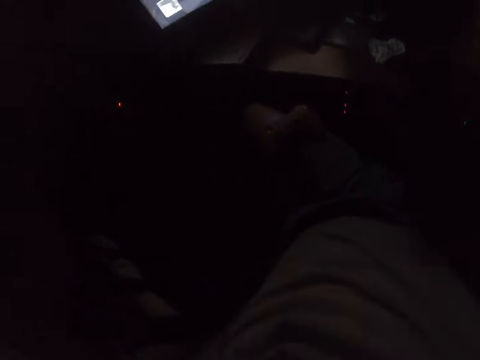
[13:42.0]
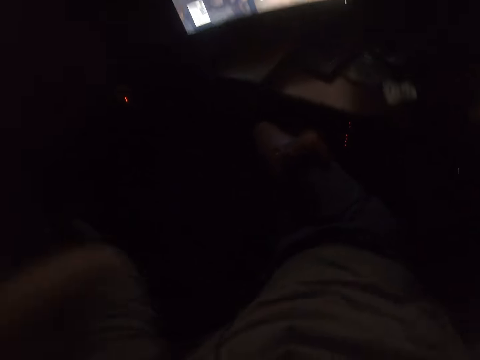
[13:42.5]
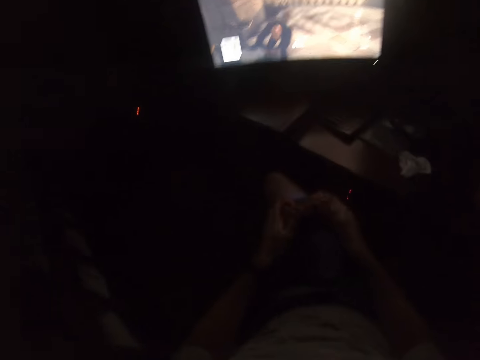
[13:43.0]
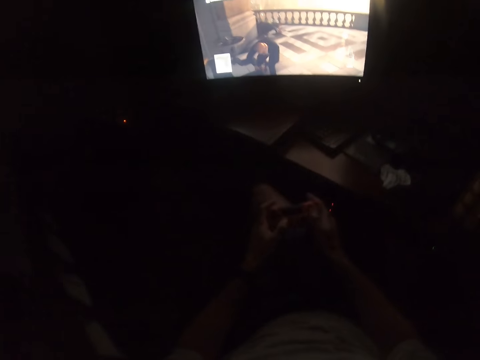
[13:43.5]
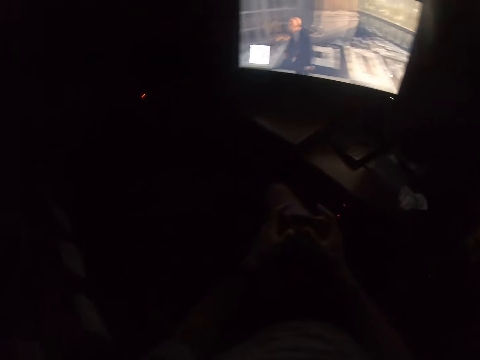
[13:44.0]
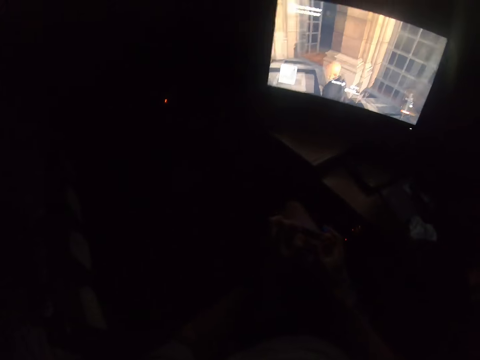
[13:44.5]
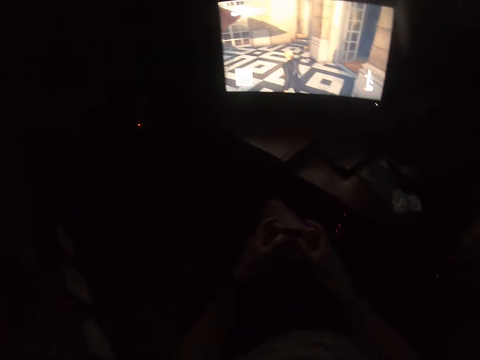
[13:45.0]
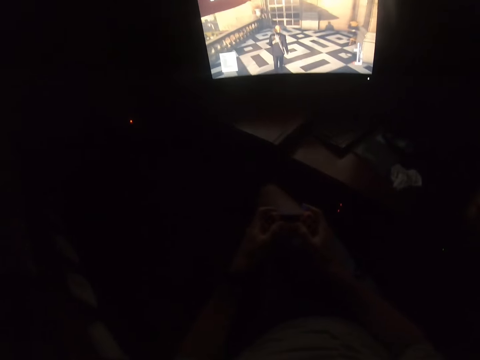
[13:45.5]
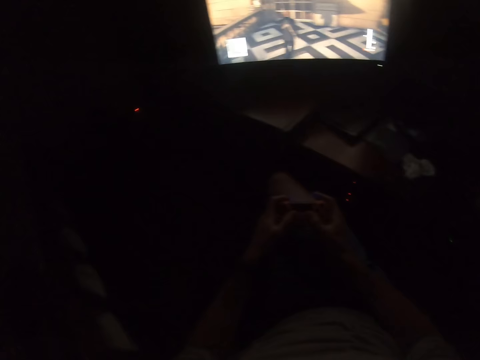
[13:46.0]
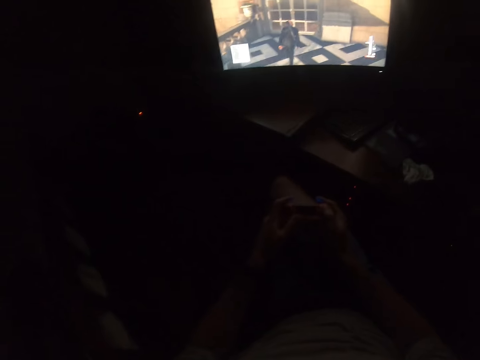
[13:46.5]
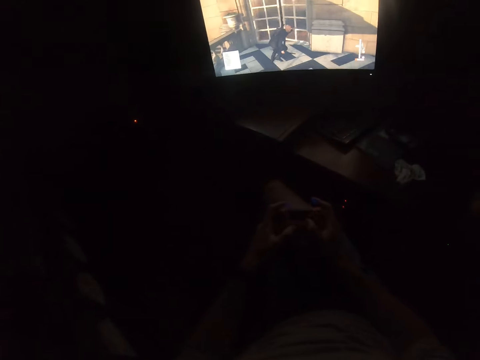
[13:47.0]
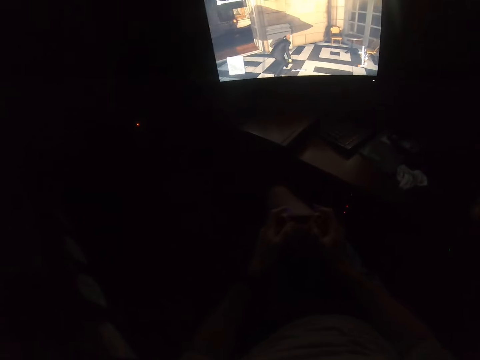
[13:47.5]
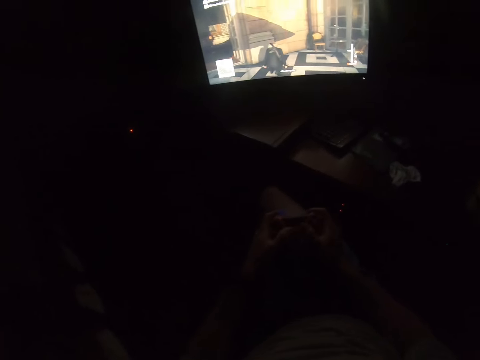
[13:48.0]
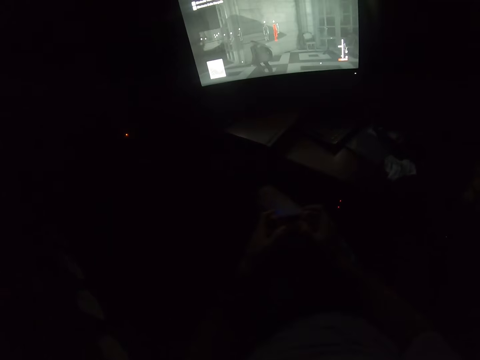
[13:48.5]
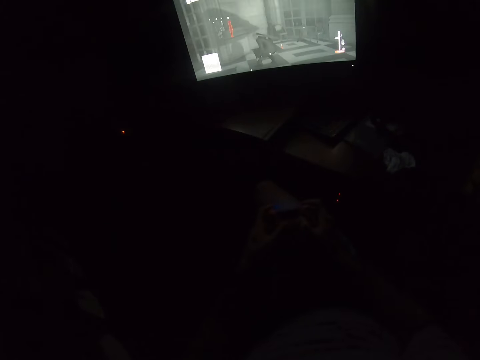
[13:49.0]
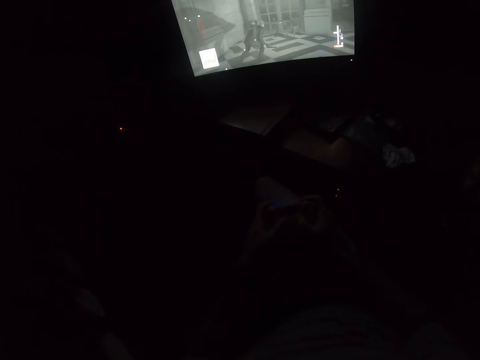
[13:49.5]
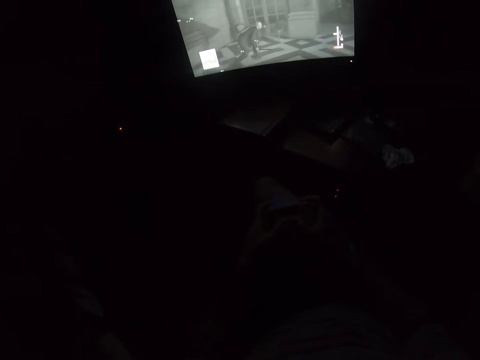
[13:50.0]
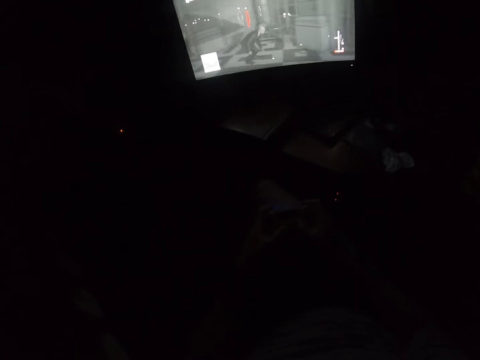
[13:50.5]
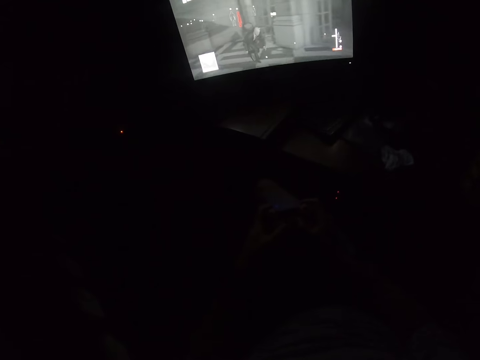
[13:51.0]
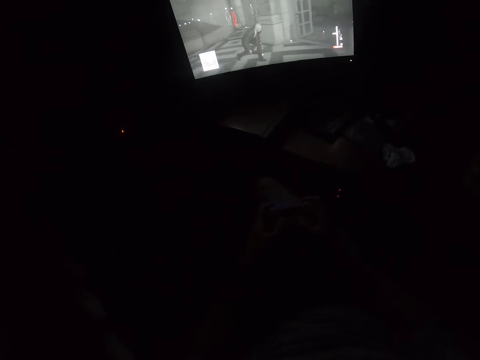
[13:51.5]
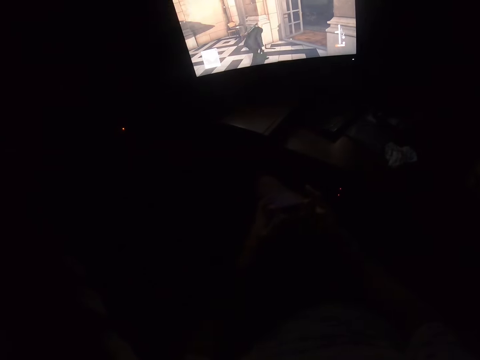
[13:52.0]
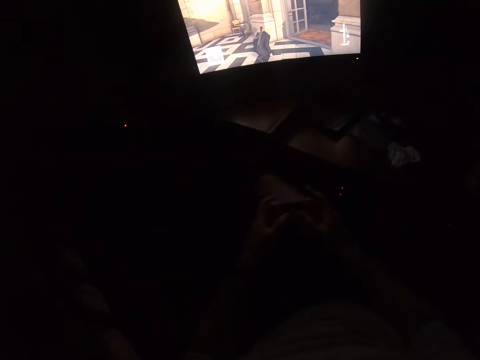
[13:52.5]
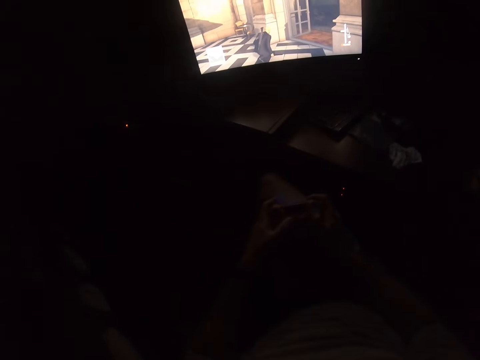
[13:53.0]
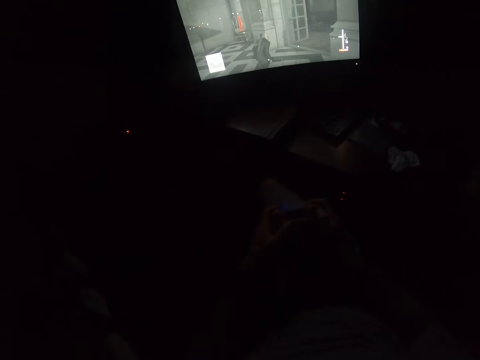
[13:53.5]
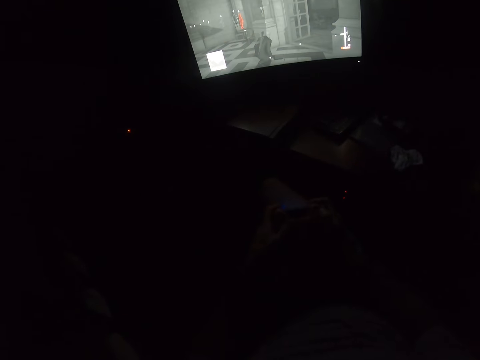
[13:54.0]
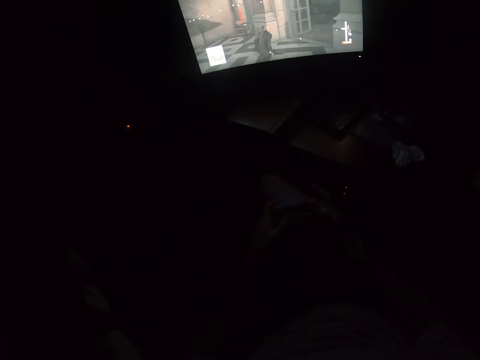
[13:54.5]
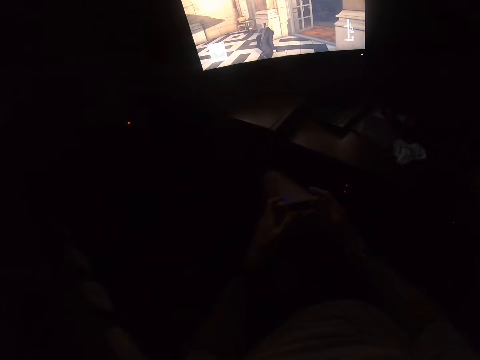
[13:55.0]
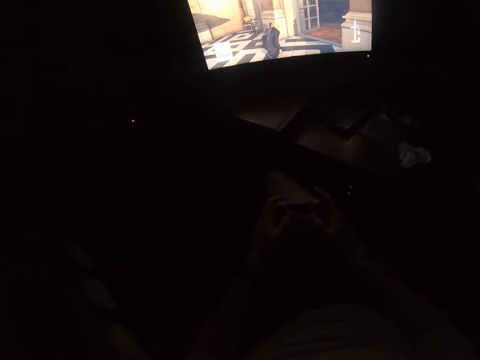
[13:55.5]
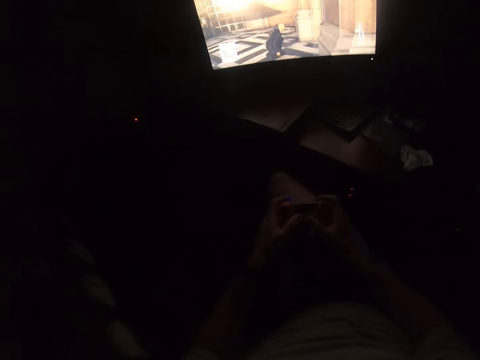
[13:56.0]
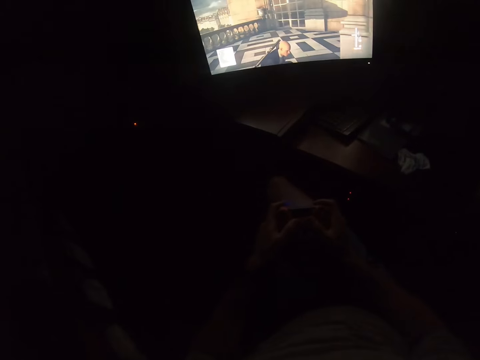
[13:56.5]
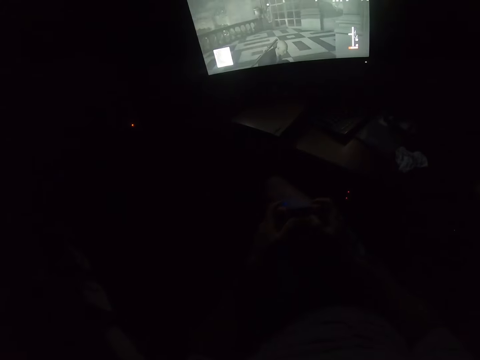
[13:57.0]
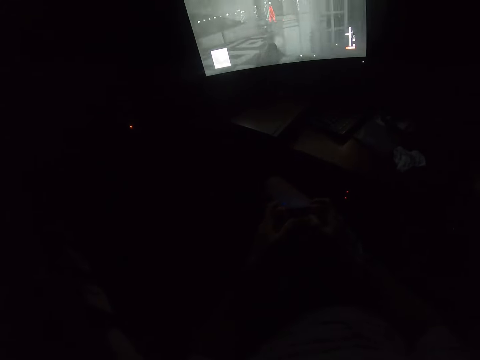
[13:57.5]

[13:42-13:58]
The camera wearer plays the video game. They pick up the game controller. They press buttons on the game controller. They play the video game.

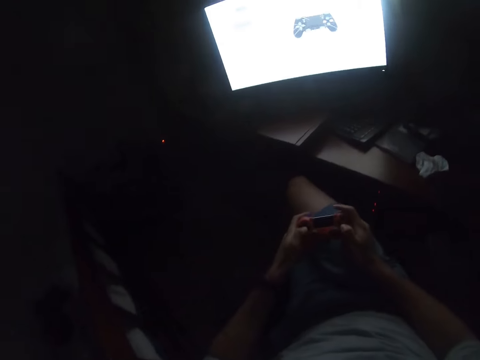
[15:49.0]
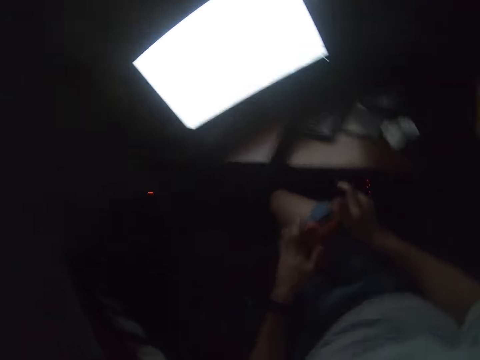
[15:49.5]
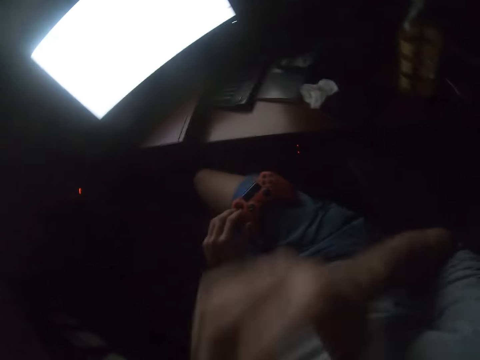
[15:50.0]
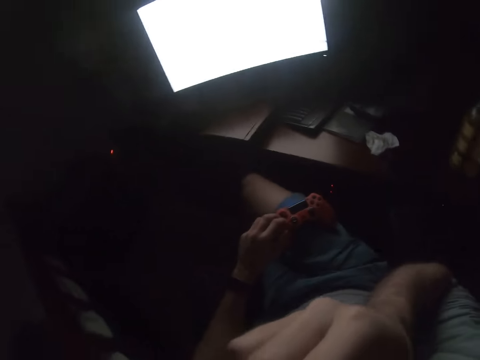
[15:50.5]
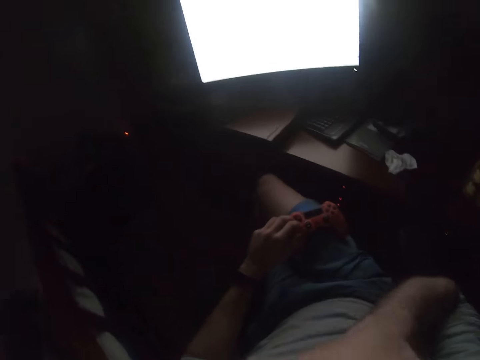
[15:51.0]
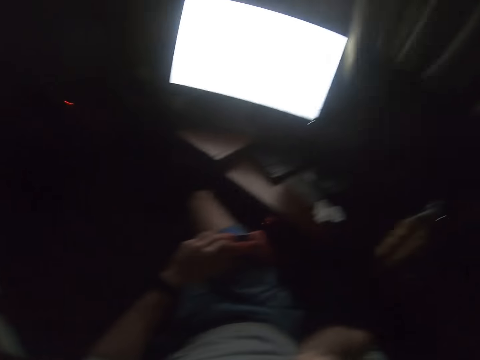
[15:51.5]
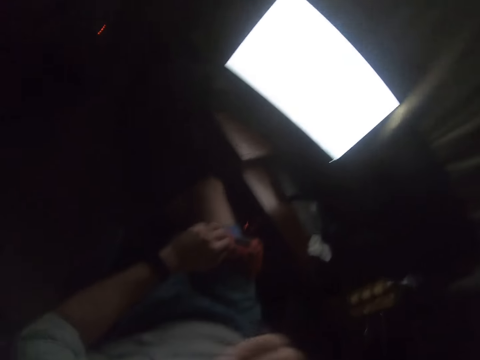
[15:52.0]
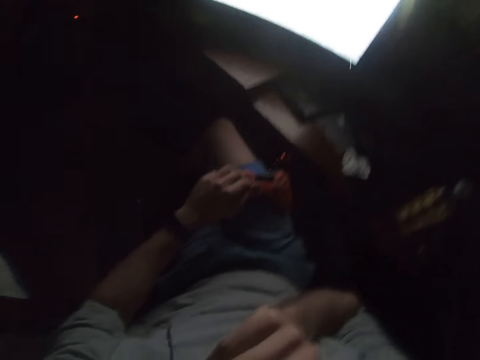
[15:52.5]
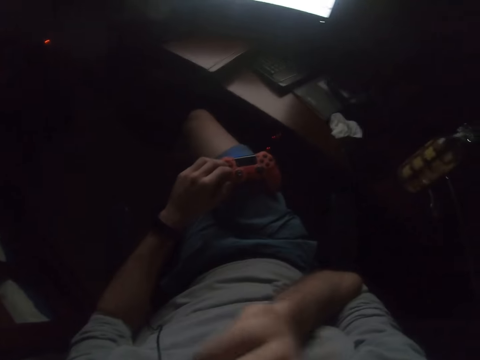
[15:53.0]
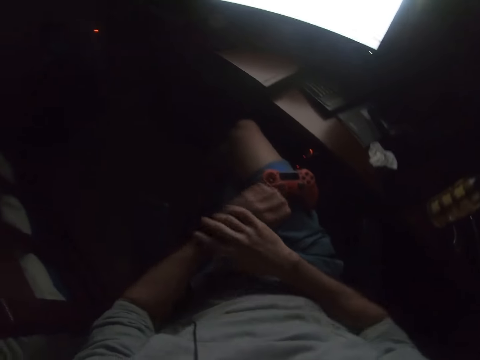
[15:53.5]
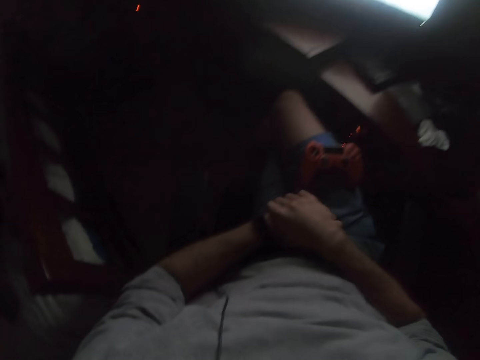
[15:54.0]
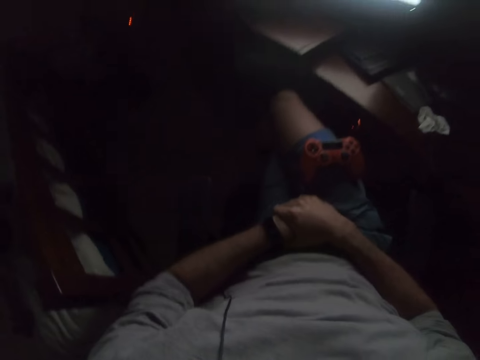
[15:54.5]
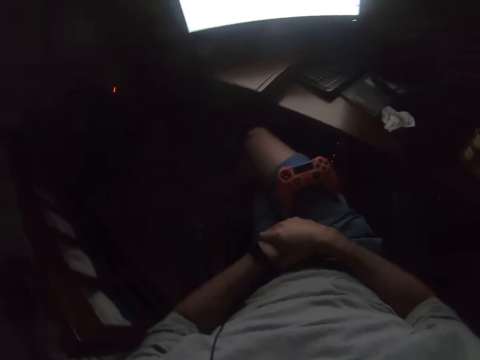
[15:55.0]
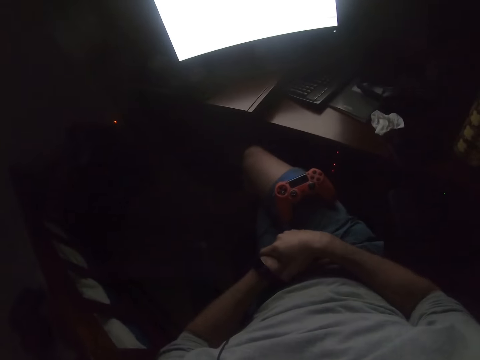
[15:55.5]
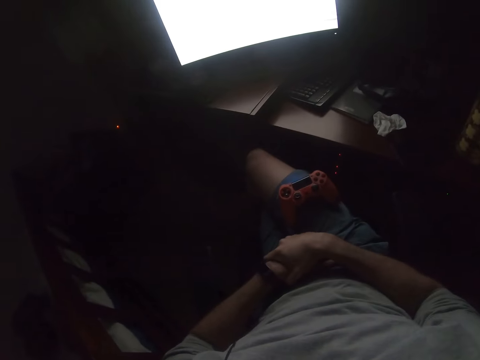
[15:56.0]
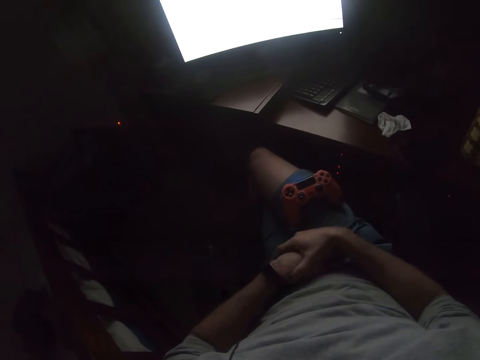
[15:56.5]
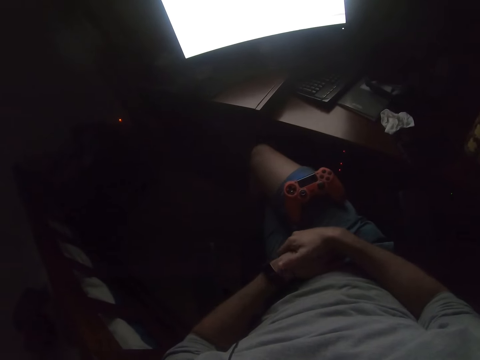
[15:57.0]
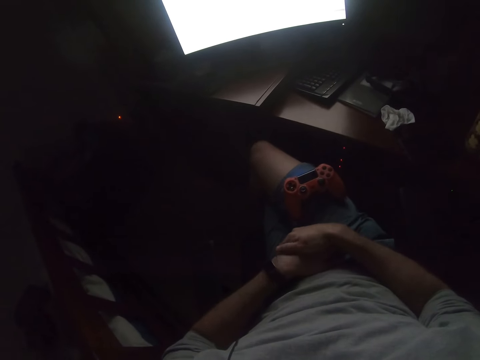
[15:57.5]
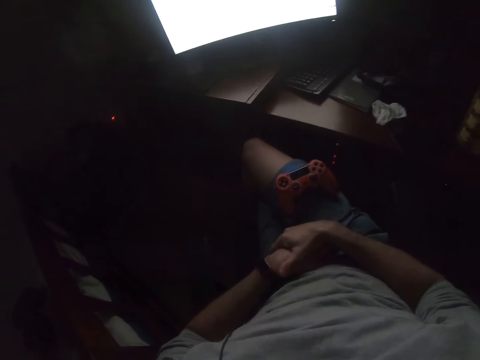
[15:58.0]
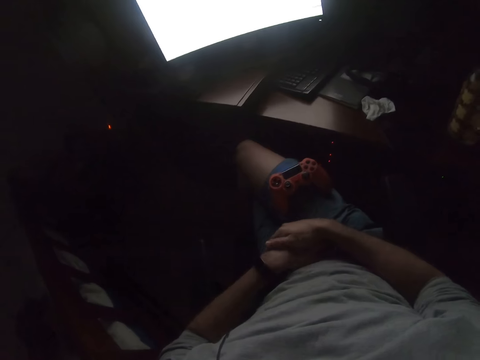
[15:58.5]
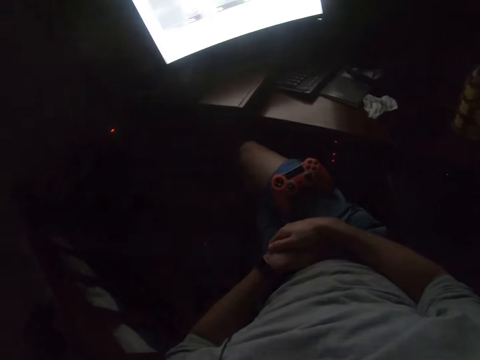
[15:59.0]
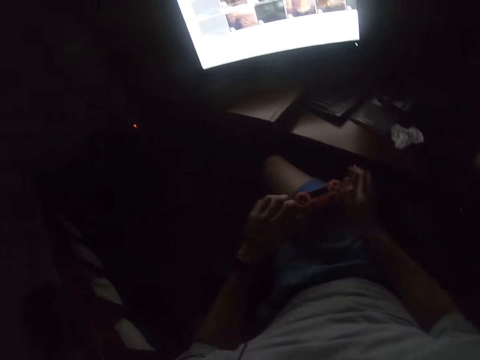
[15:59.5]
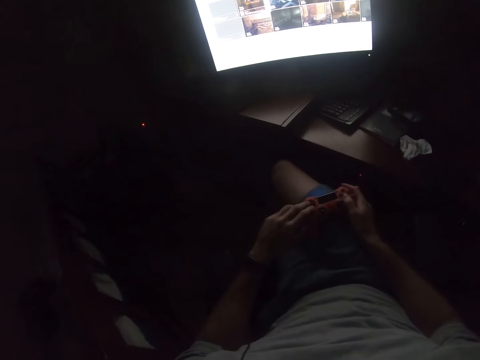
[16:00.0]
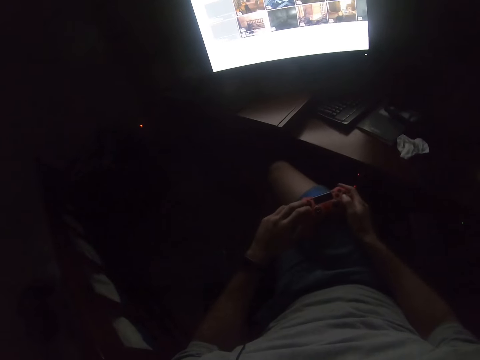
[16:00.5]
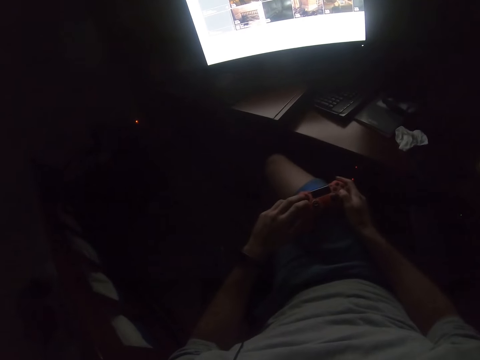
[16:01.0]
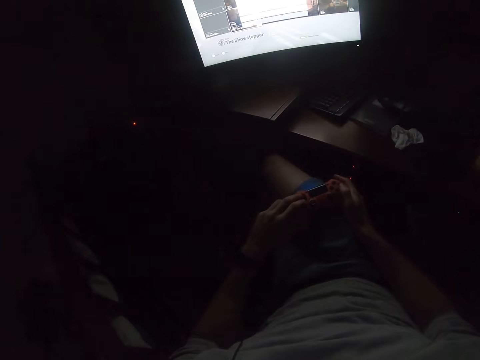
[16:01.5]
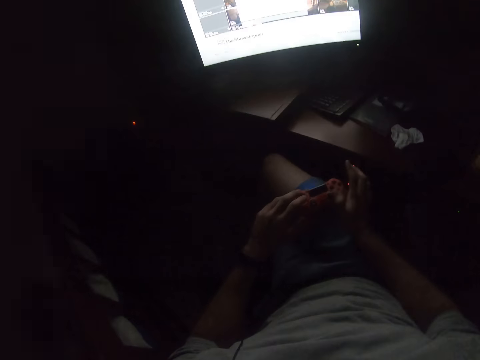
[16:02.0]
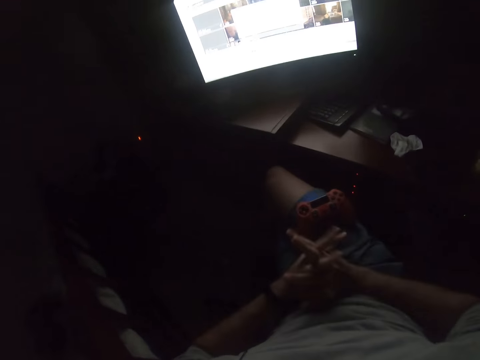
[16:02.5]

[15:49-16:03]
The camera wearer puts a hand up. He puts the game controller on his thigh. He does something. He touches his left hand. He holds his hands together. He presses buttons on the game controller. He holds the video game's controller.
